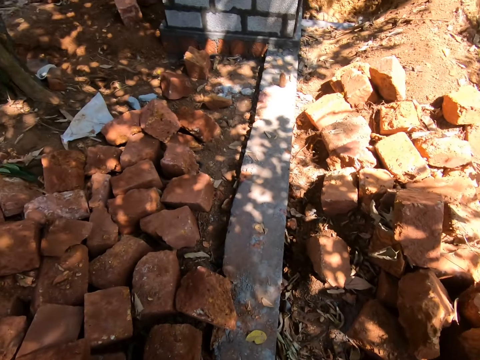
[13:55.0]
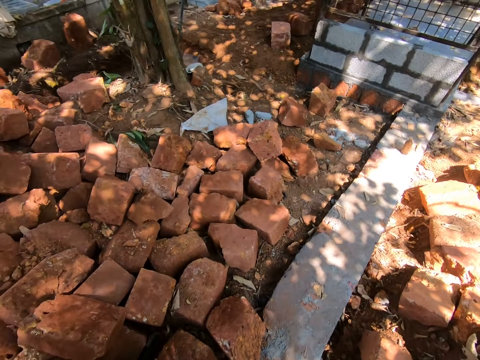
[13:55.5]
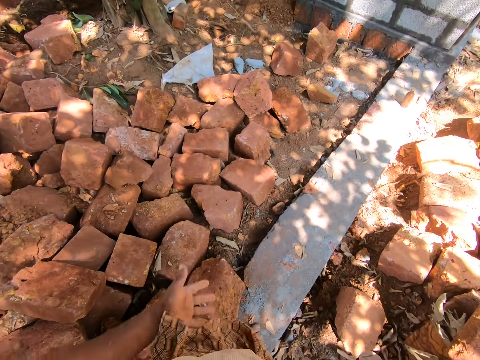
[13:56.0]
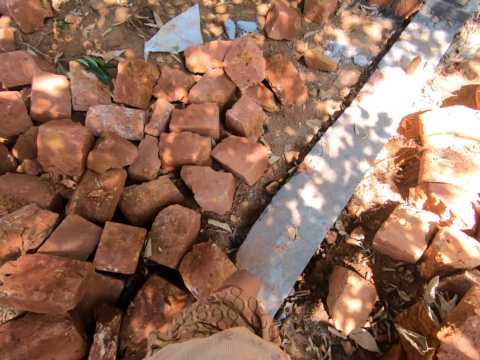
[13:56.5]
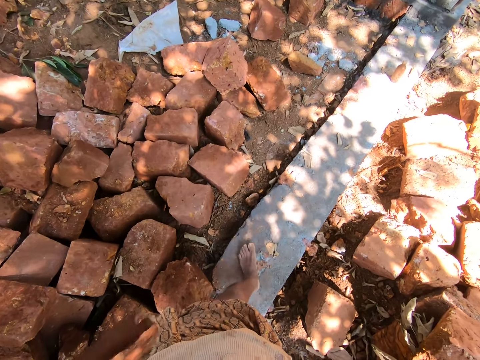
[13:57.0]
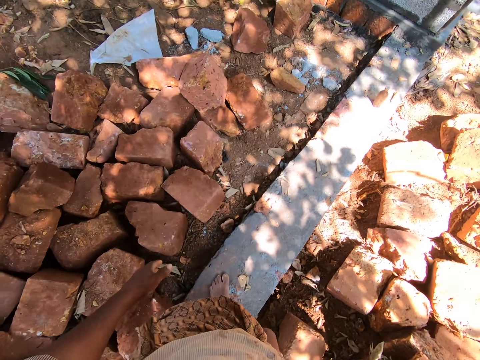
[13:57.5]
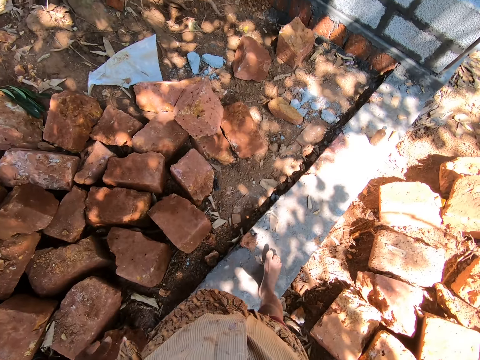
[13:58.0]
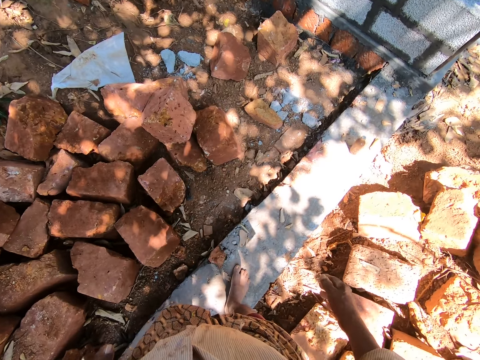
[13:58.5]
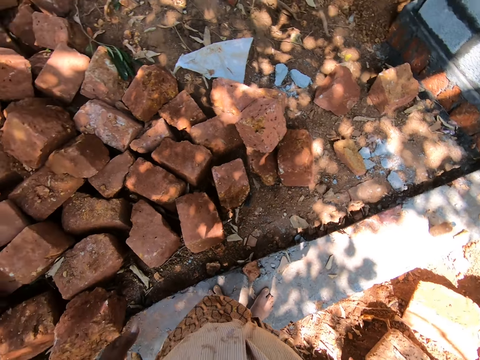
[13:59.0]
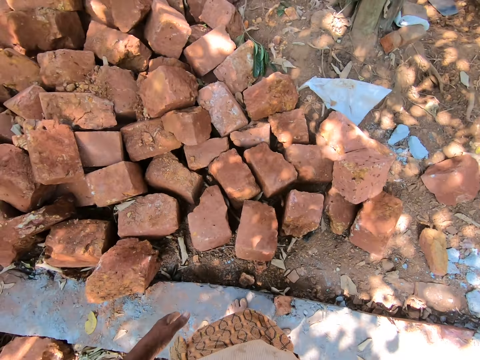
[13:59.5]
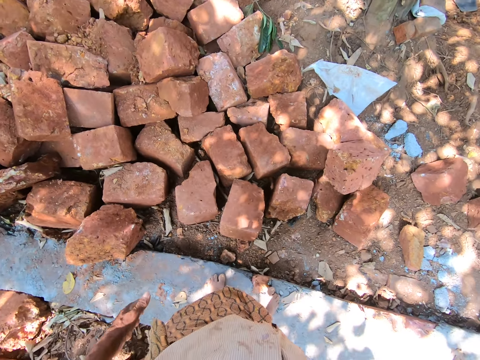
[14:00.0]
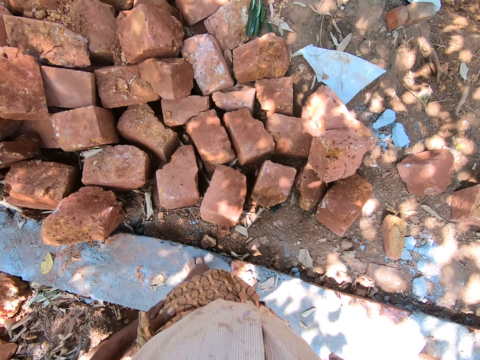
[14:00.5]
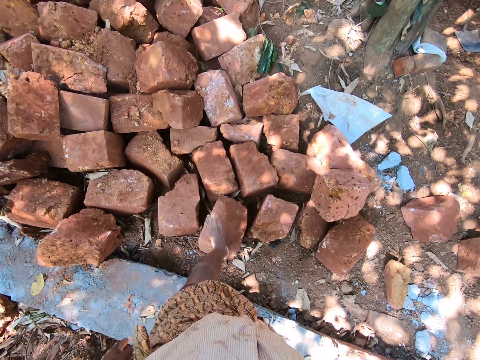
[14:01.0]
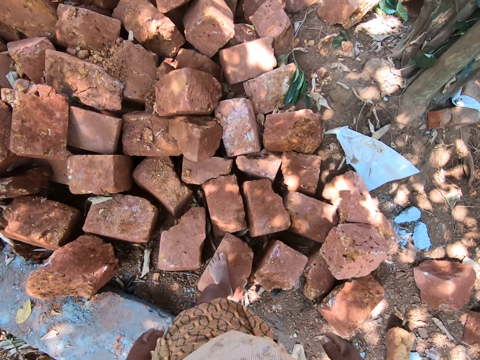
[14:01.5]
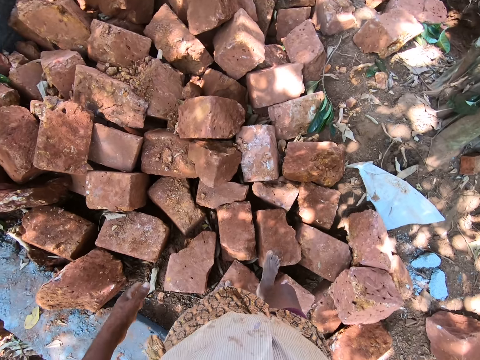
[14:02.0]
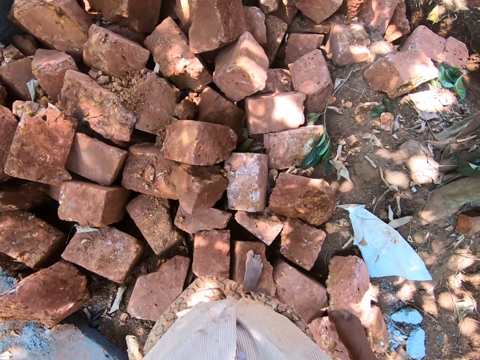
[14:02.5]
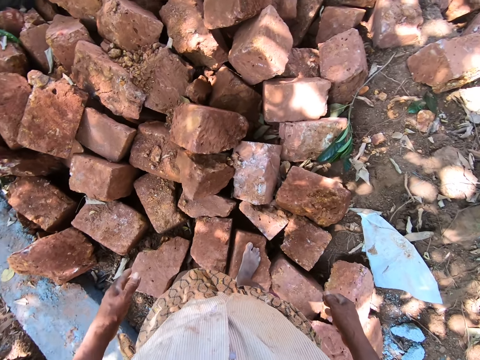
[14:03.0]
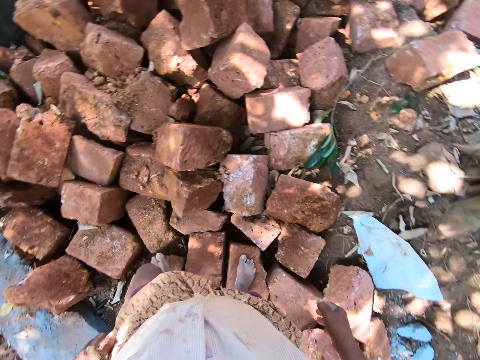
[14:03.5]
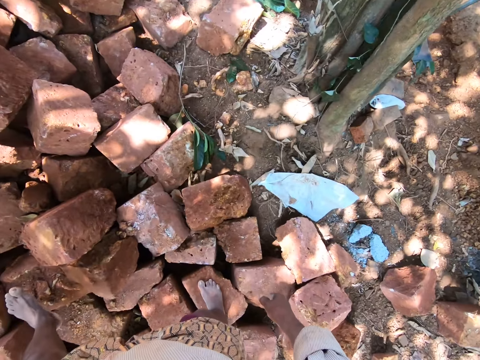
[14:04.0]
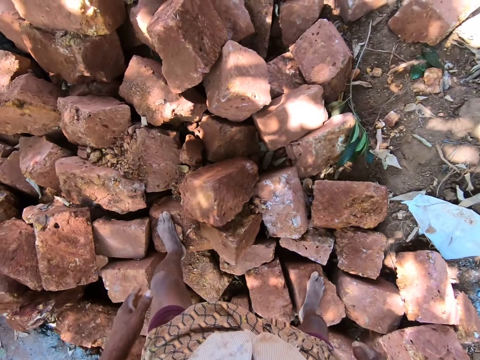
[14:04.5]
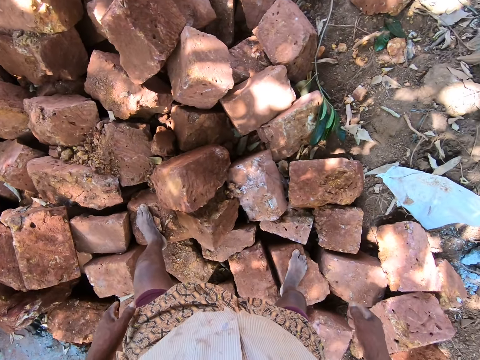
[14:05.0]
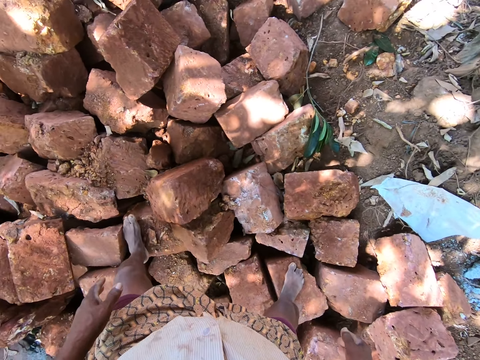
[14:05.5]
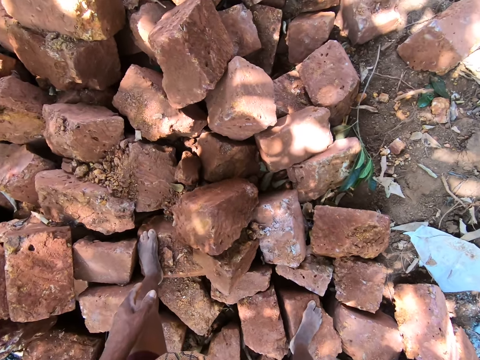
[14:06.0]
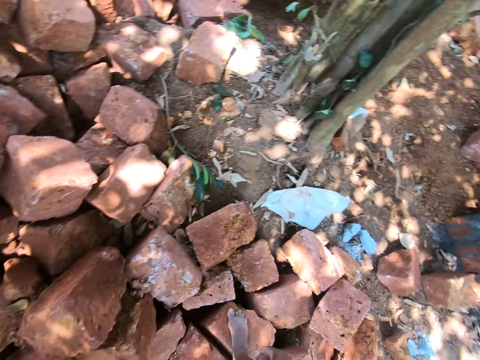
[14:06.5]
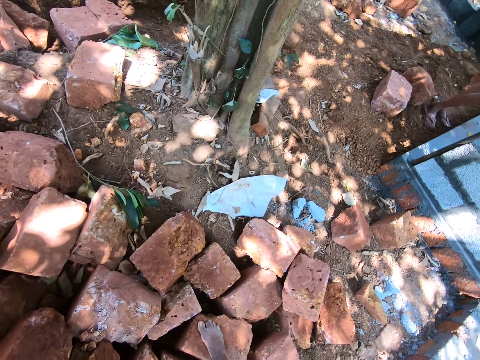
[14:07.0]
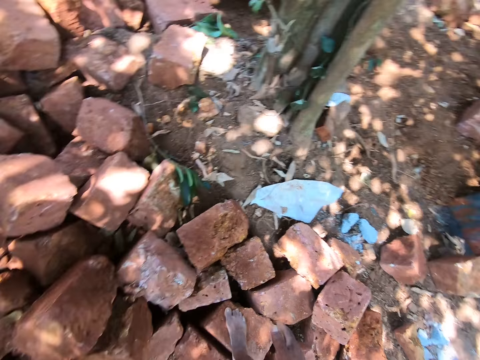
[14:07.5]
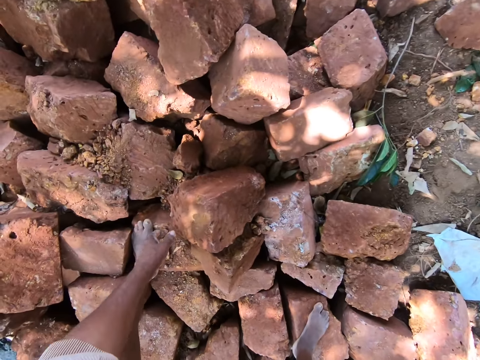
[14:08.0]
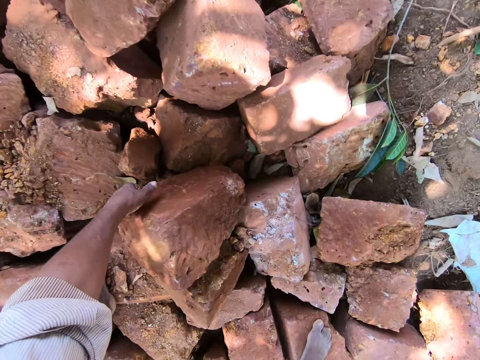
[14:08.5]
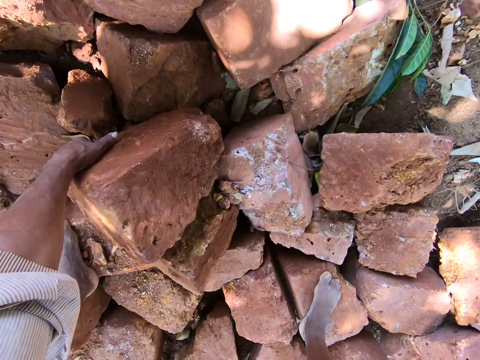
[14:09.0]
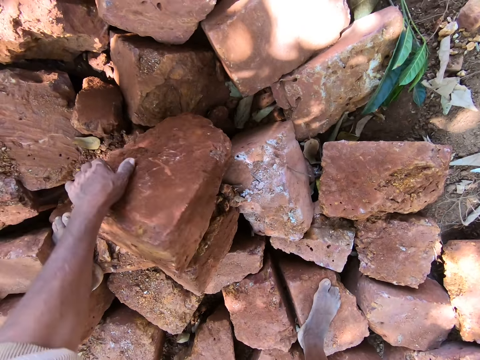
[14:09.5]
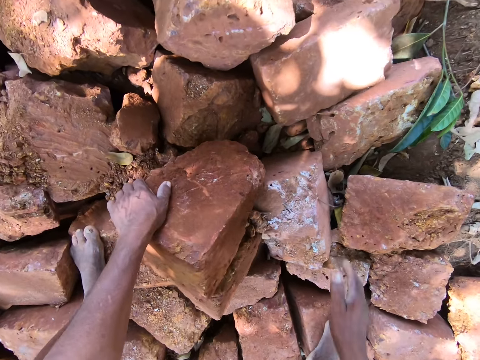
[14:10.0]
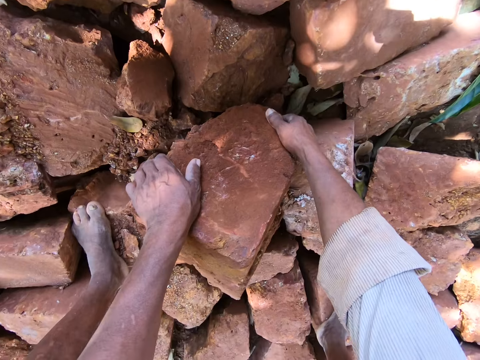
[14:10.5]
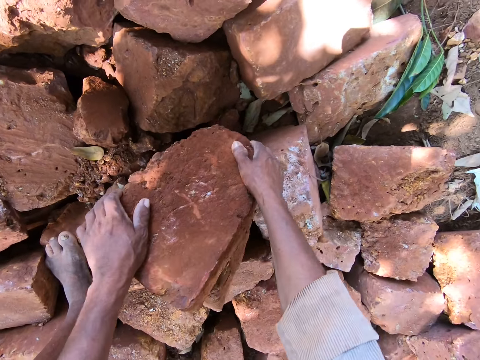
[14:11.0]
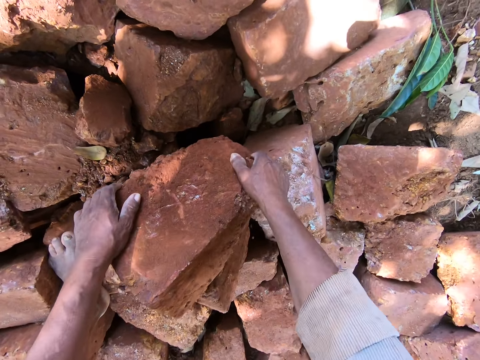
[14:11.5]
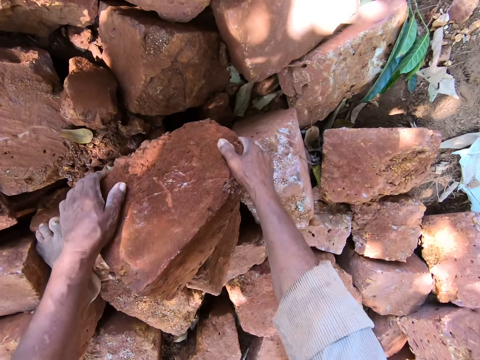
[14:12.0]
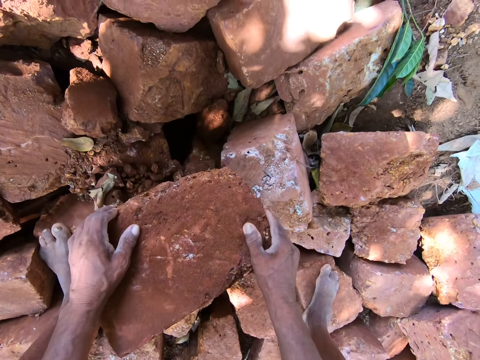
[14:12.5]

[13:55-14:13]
The camera wearer walks around the construction site. He cleans his left hand on his wrapper. He looks around the construction site. He walks on bricks in the construction site. He converses with a man. He looks around the construction site. He moves a rock on the pile of rocks with his left hand. He moves the rock on the pile of rocks with both hands.

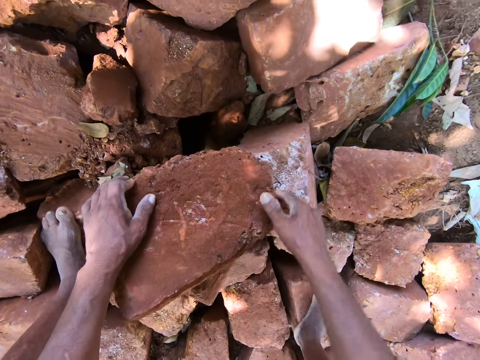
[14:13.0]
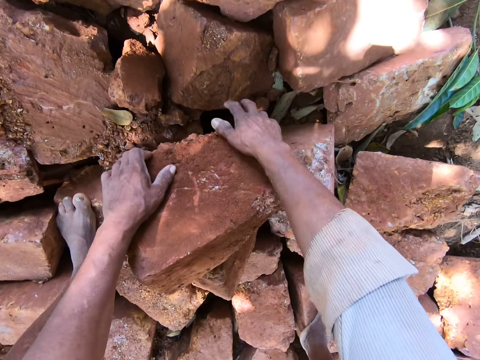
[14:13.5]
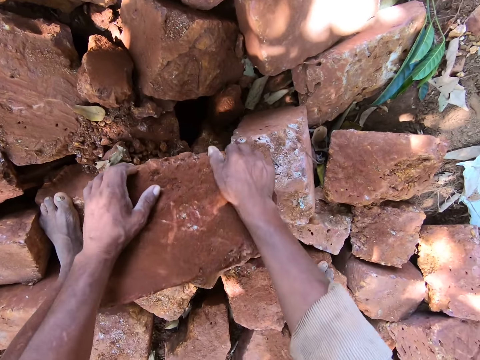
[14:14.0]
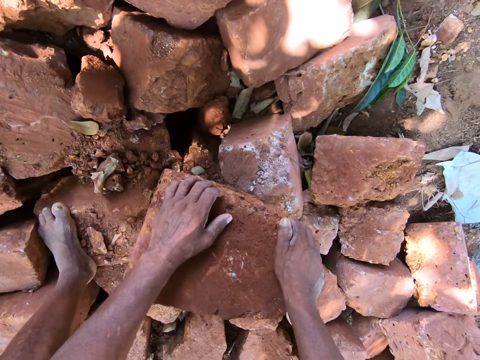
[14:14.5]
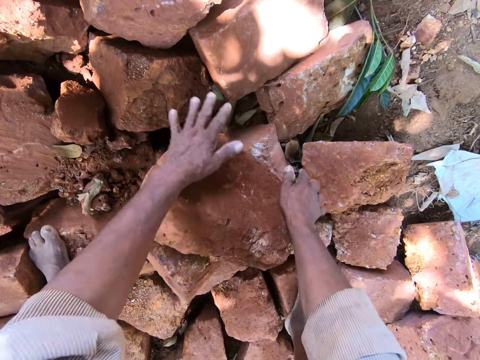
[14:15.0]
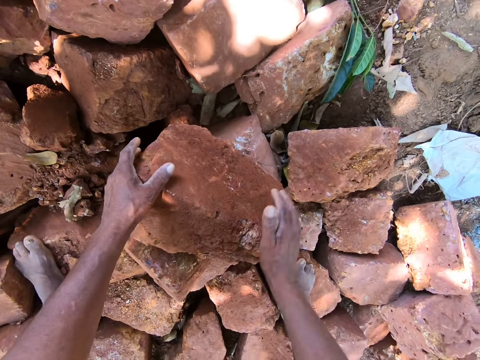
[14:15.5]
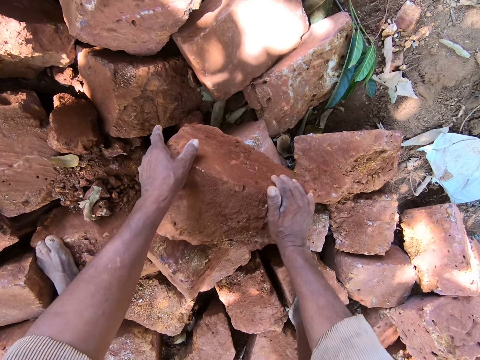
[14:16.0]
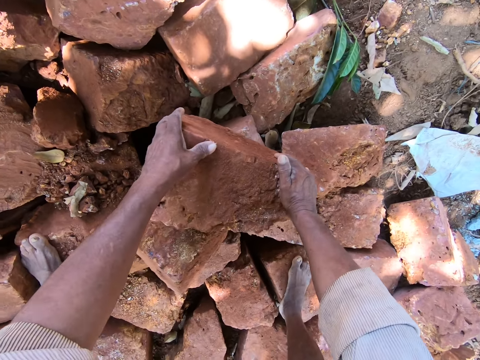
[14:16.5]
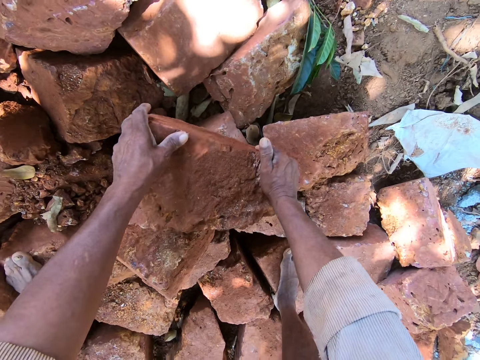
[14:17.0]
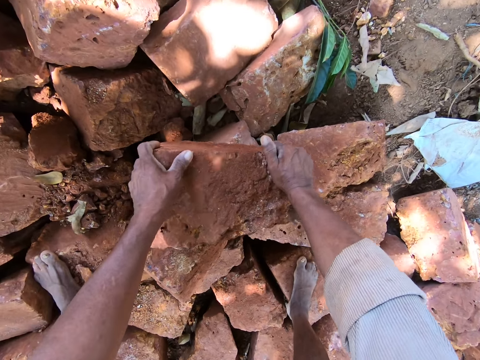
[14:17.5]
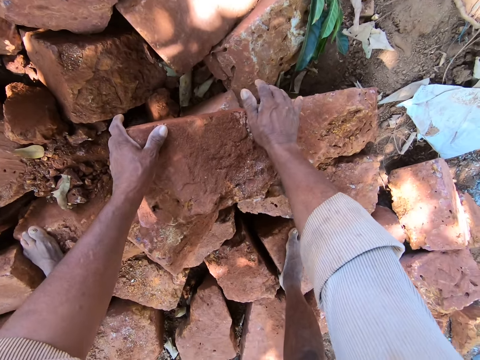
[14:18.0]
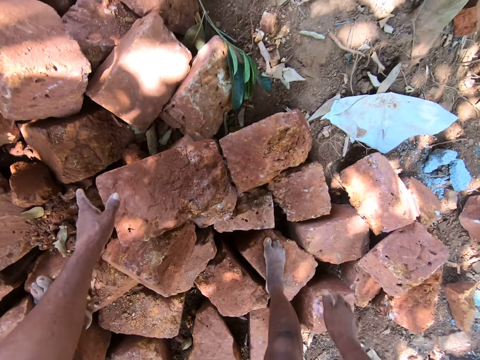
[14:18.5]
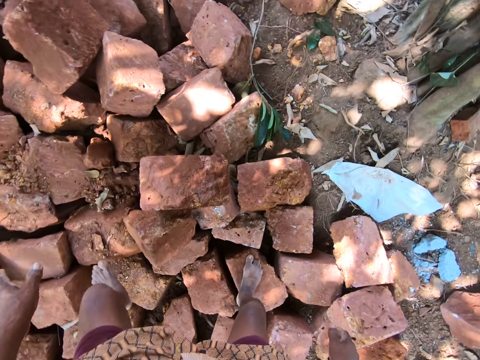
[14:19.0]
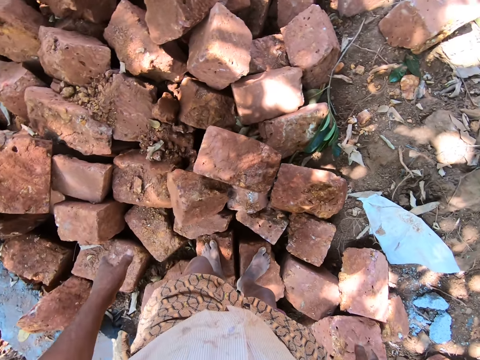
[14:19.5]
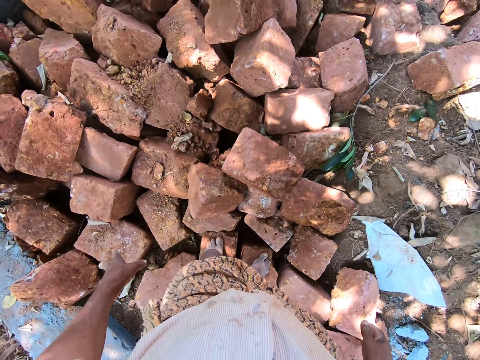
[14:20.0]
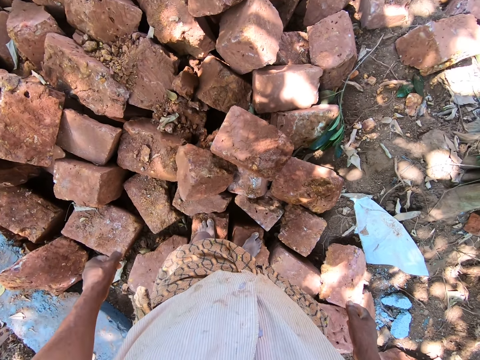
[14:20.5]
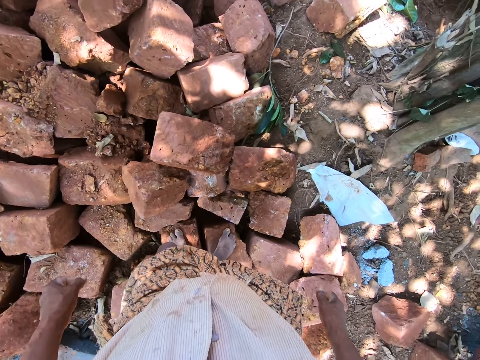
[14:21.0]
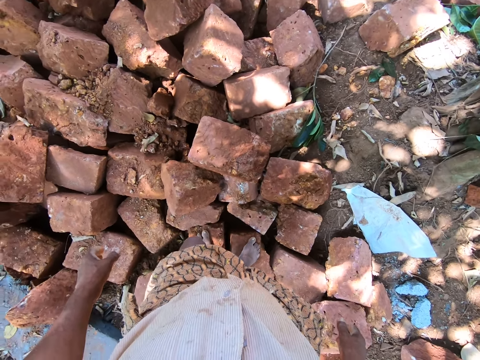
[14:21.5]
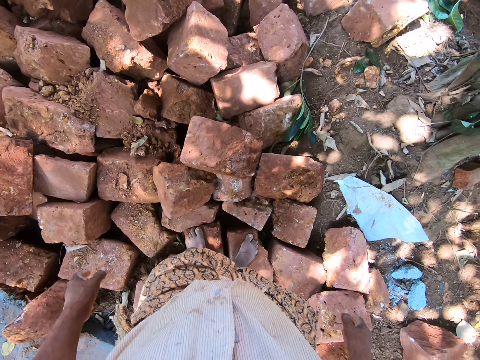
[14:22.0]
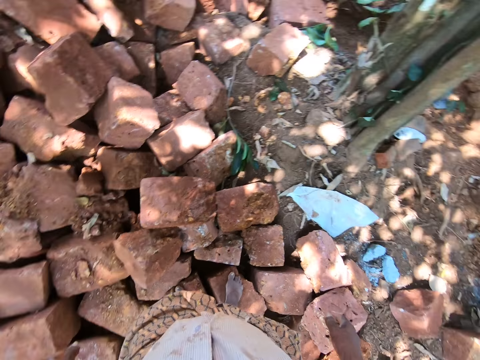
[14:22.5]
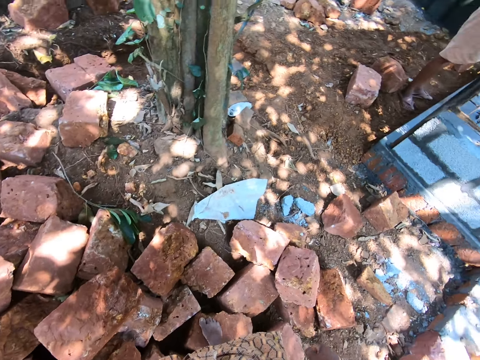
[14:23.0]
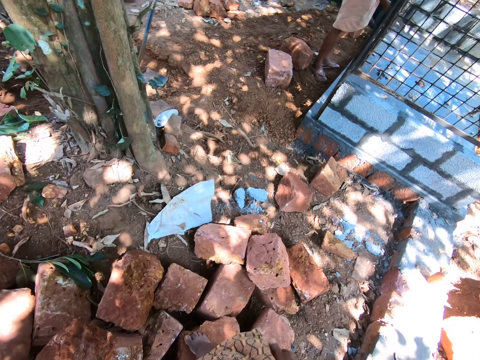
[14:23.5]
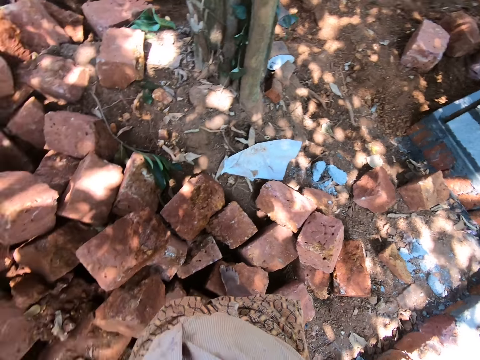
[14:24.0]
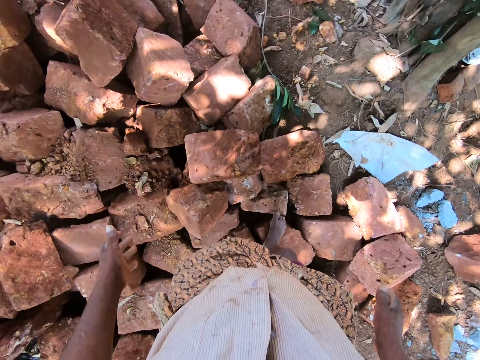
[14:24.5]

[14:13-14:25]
The camera wearer looks around the construction site.
